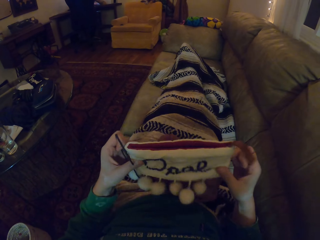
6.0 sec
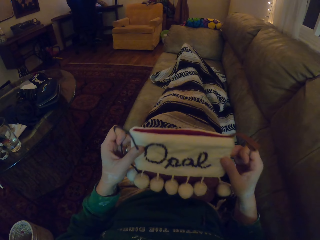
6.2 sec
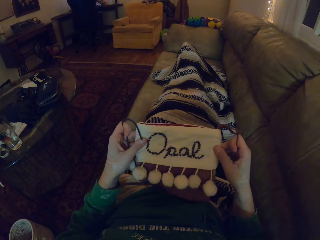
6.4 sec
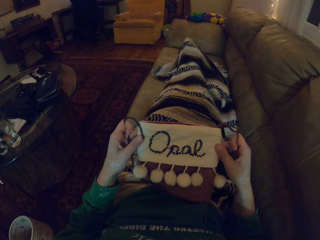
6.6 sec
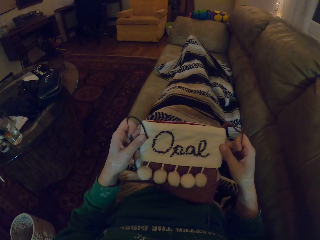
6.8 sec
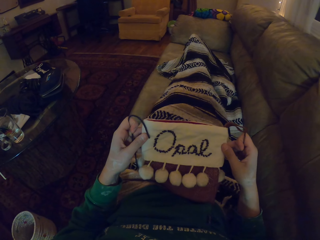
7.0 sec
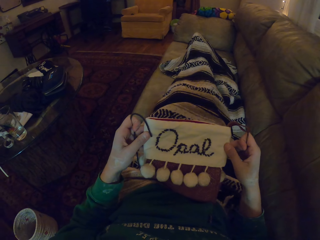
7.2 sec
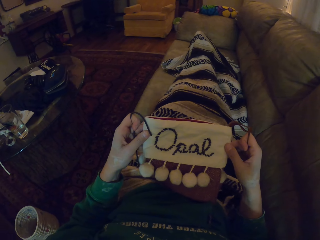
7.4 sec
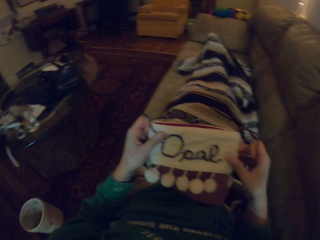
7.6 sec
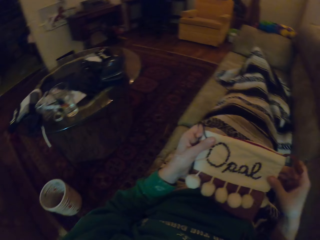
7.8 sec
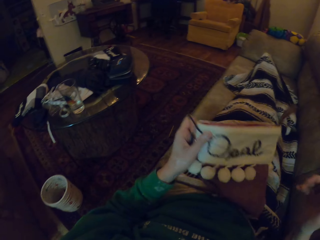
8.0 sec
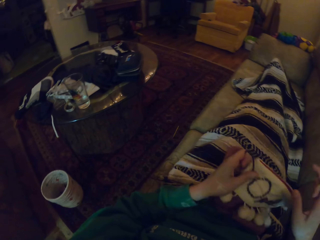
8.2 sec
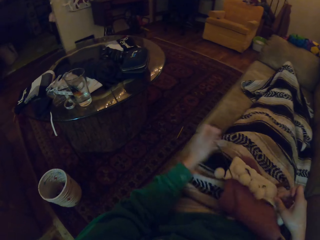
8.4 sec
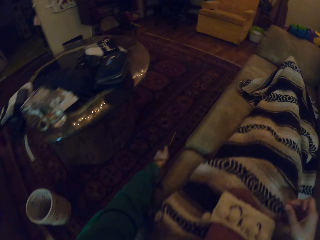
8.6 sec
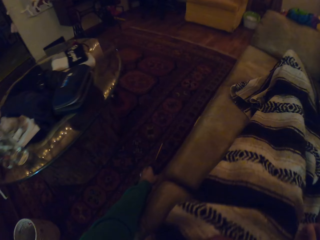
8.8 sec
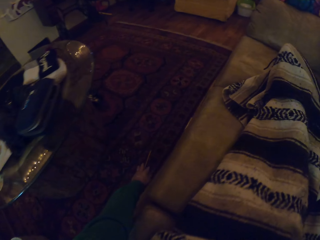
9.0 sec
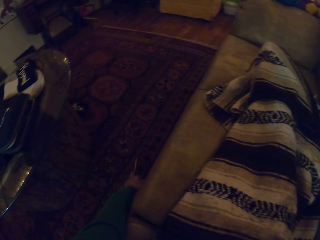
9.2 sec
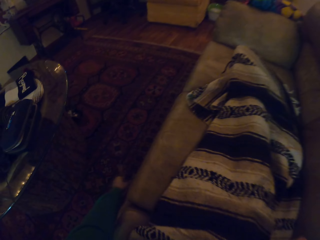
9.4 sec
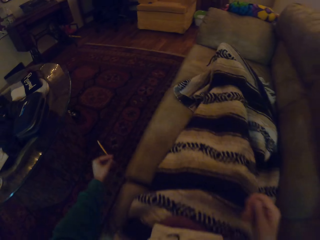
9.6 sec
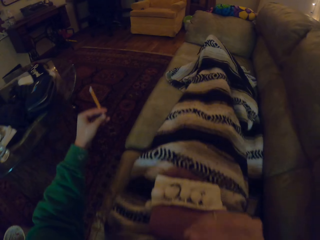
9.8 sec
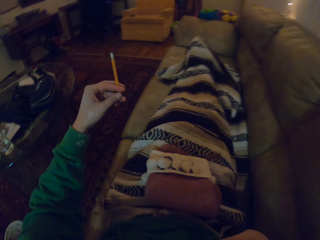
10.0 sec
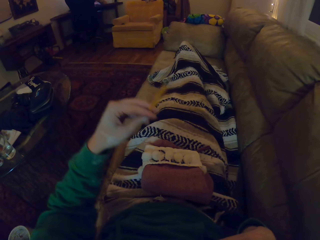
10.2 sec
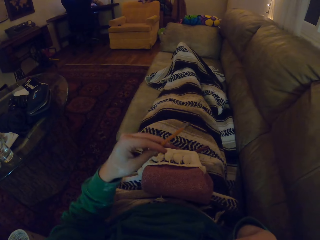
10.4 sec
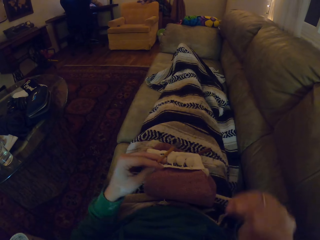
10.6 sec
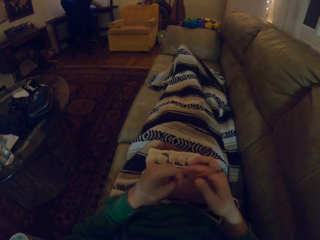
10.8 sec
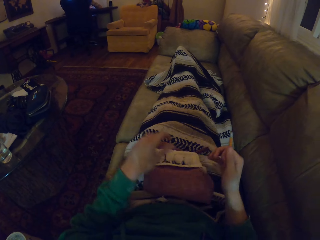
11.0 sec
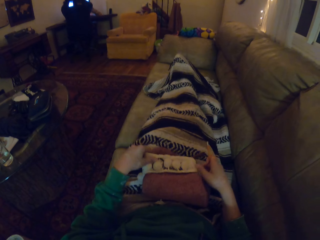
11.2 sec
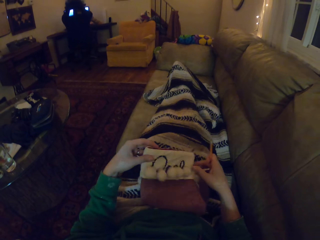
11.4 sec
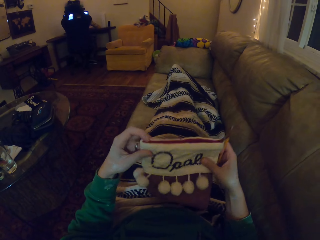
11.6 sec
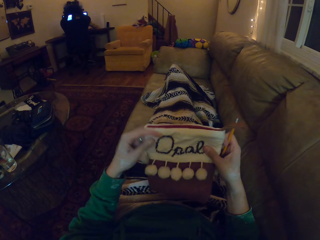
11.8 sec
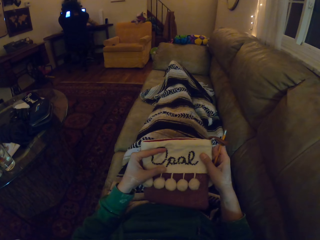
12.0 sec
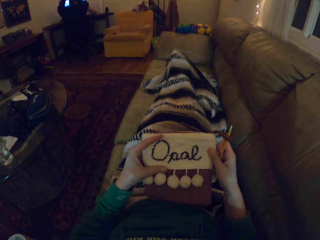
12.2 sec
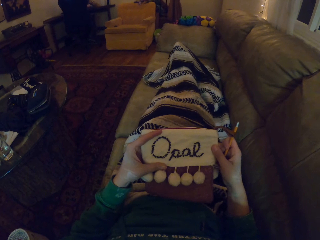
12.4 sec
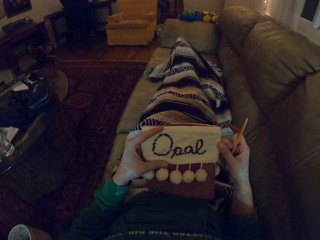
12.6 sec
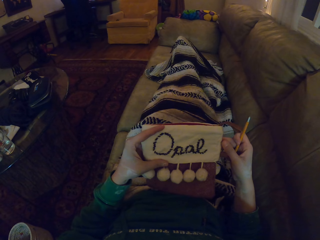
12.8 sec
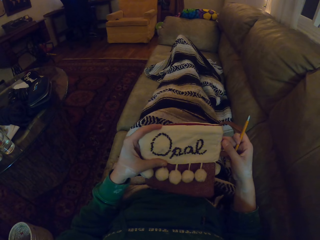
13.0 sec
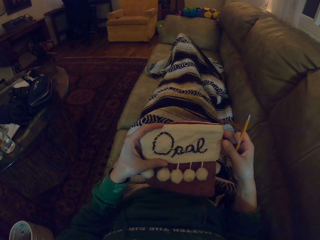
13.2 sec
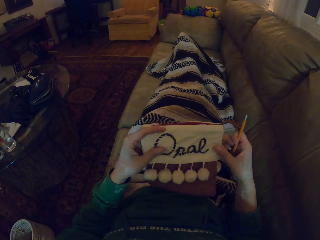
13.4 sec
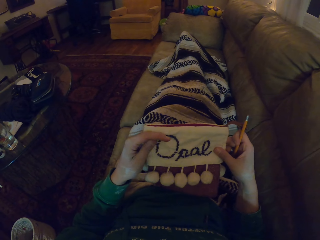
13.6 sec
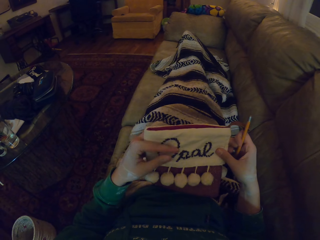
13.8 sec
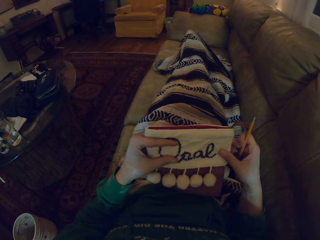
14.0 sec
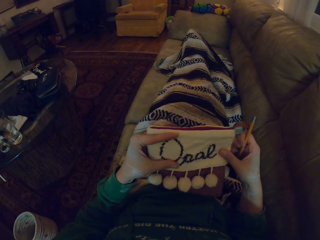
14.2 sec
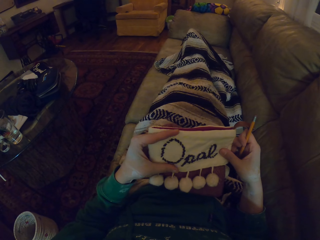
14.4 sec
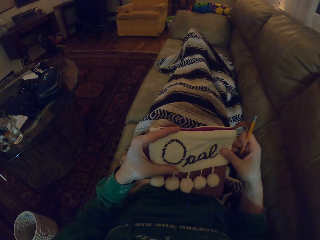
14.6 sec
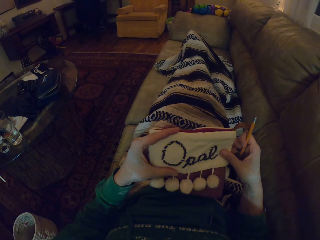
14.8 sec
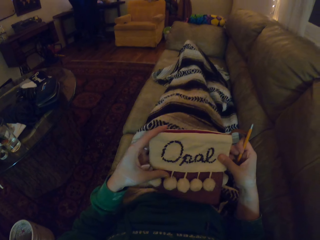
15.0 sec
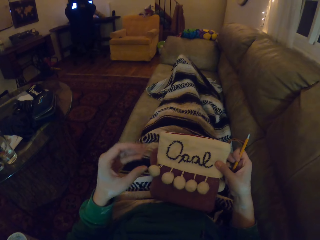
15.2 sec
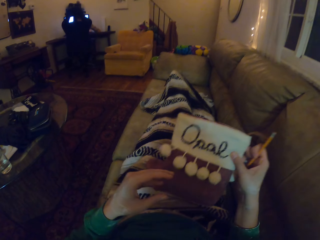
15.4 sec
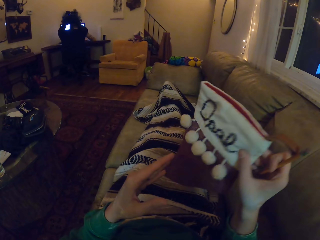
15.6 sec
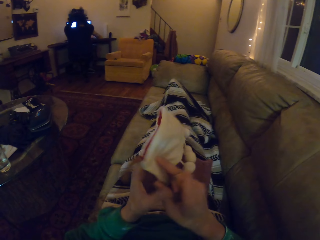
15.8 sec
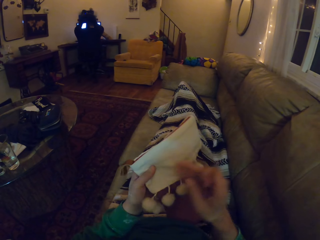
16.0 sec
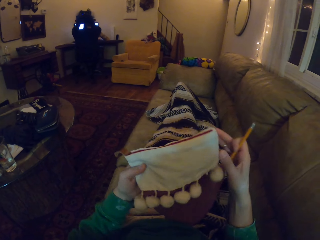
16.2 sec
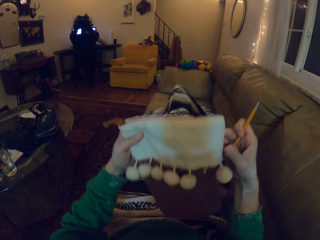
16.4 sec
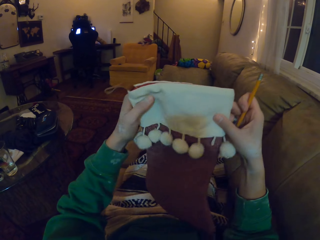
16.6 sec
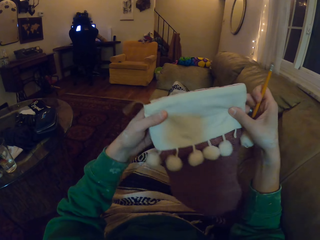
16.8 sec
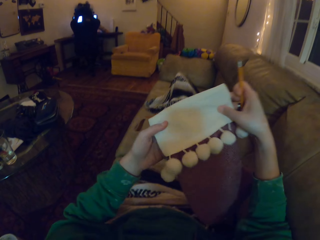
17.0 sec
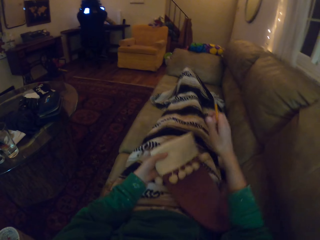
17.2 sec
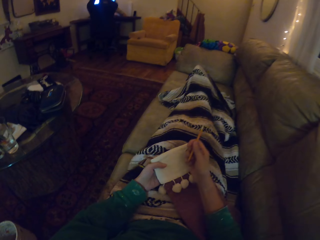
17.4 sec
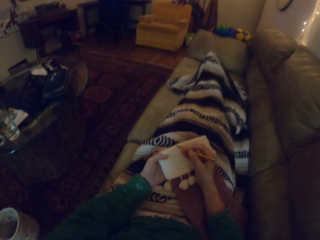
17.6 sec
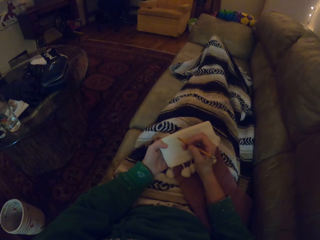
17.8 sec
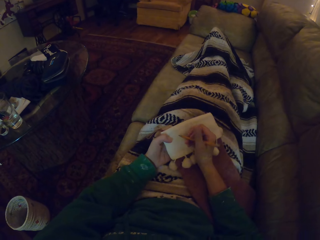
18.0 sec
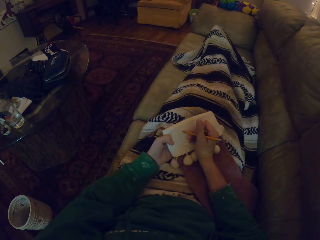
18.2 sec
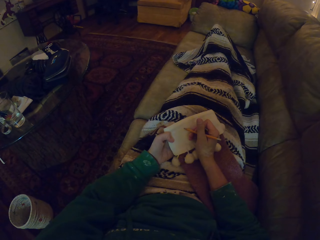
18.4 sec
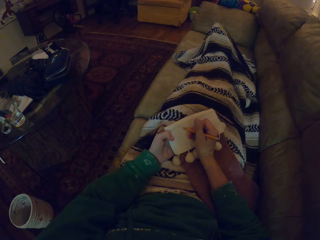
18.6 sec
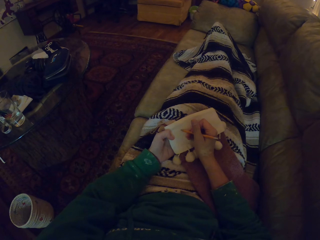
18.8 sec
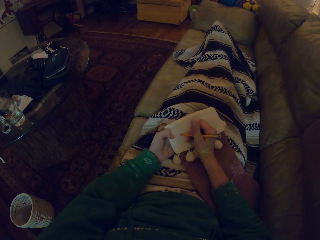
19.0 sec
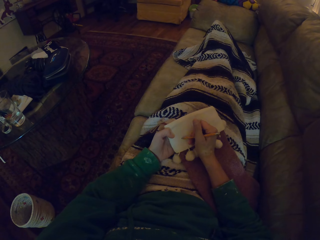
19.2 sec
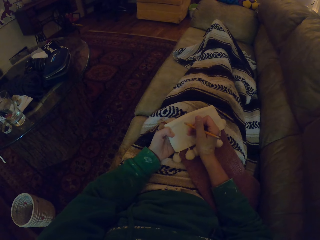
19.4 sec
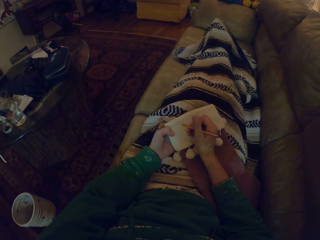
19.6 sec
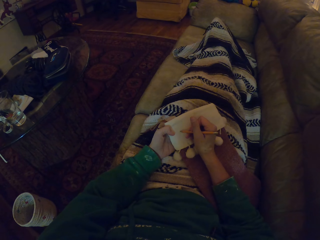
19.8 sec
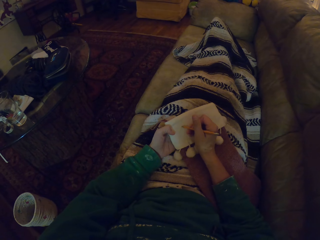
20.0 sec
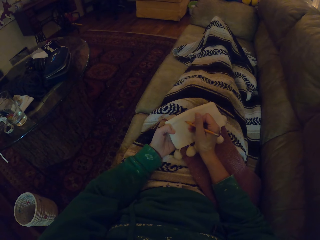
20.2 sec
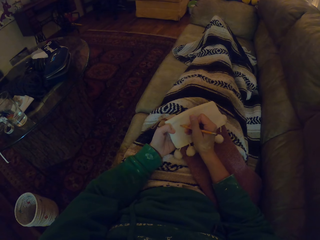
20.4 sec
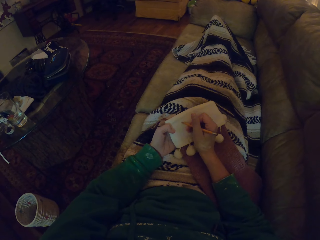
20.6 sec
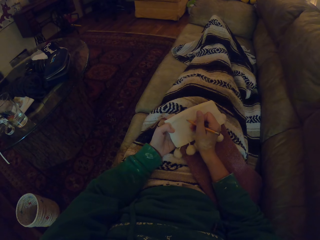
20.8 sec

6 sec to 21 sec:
The camera wearer takes a marvin hat or socks. They look at the marvin hat and drop the marvin hat. They take a pencil. They put the knitting needle aside. They take the pencil from the left hand. They take the marvin hat, look at the marvin hat, and turn the marvin hat. They put the marvin hat on the laps. They draw on the marvin hat.

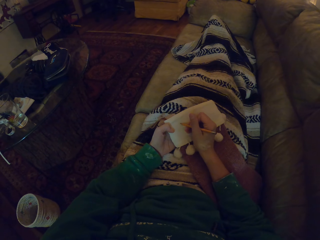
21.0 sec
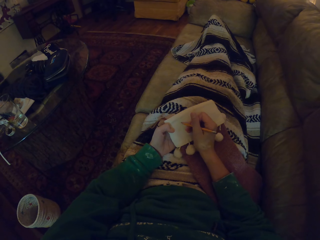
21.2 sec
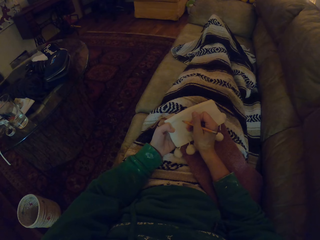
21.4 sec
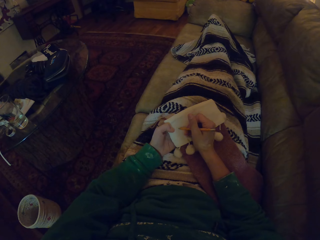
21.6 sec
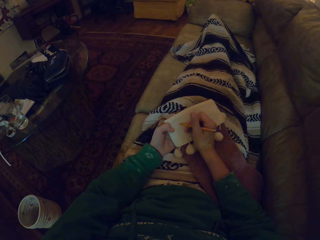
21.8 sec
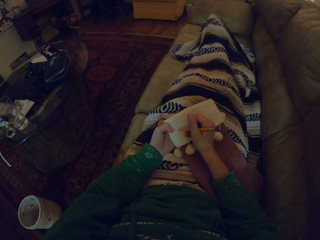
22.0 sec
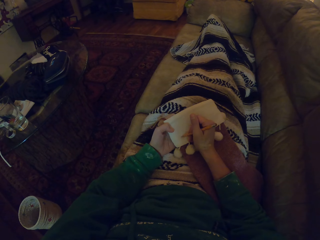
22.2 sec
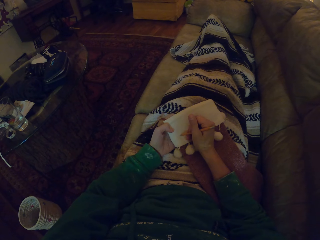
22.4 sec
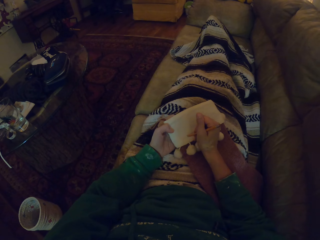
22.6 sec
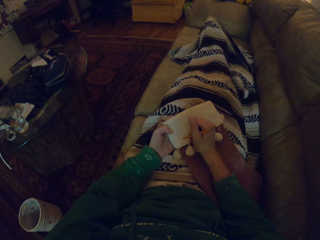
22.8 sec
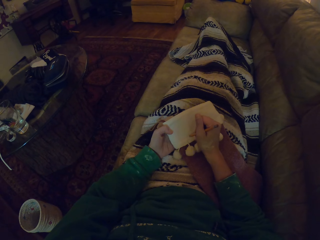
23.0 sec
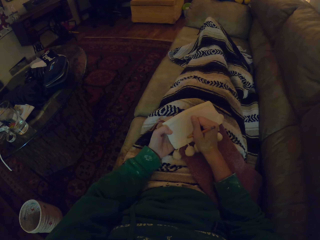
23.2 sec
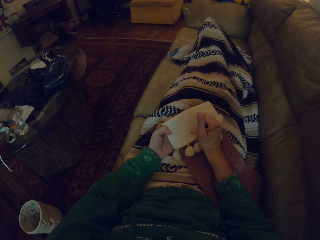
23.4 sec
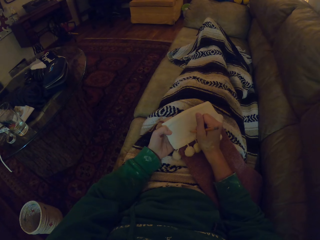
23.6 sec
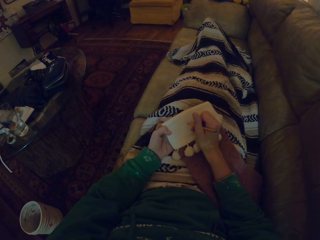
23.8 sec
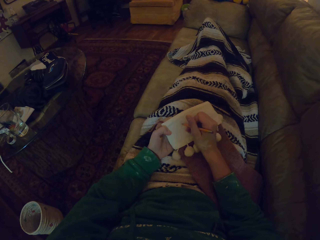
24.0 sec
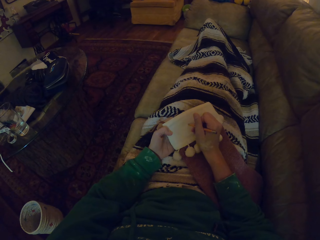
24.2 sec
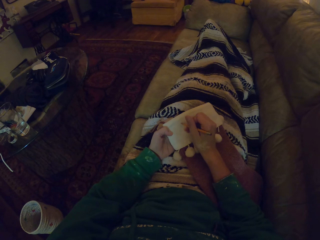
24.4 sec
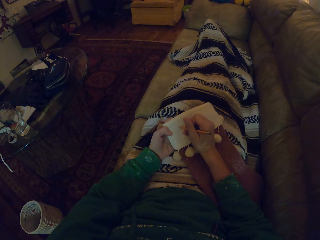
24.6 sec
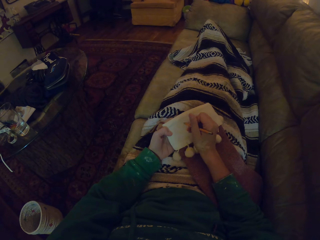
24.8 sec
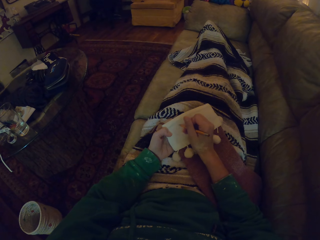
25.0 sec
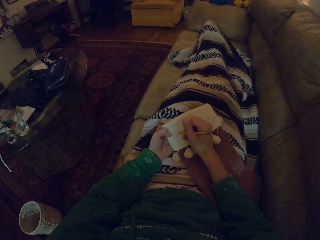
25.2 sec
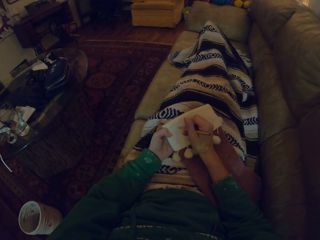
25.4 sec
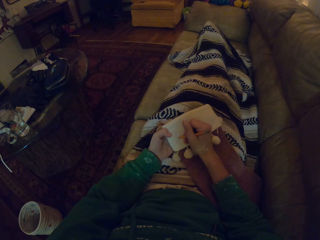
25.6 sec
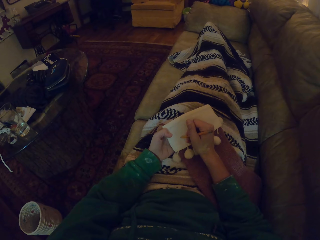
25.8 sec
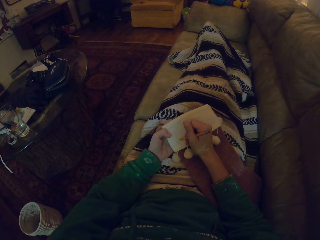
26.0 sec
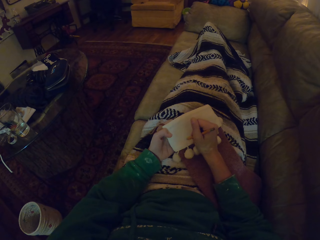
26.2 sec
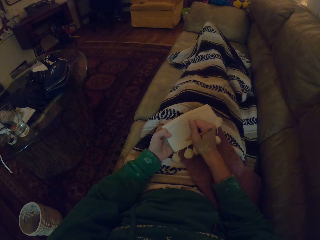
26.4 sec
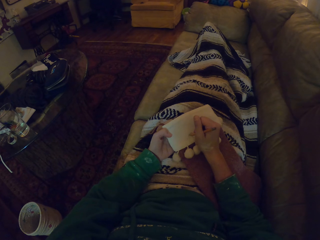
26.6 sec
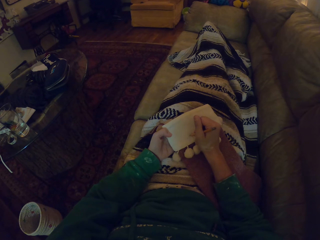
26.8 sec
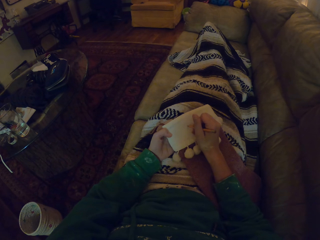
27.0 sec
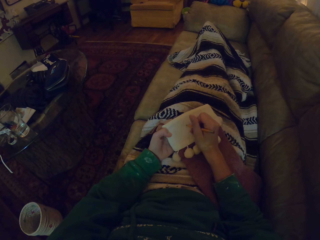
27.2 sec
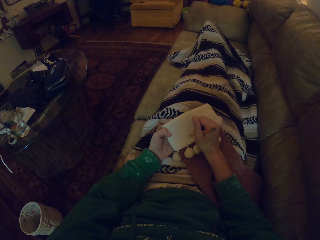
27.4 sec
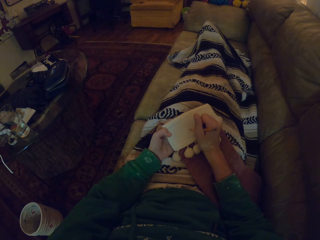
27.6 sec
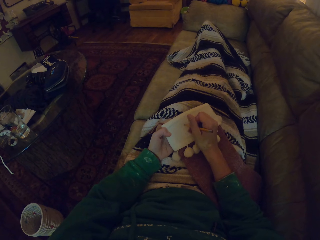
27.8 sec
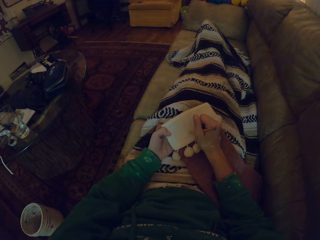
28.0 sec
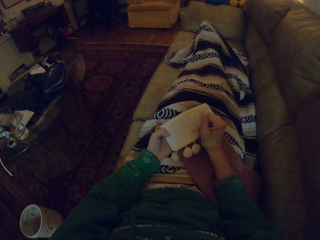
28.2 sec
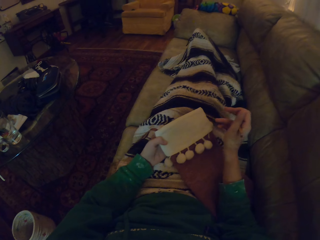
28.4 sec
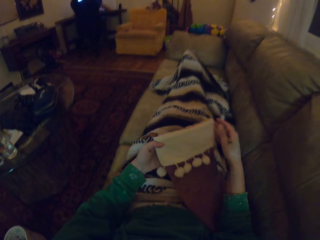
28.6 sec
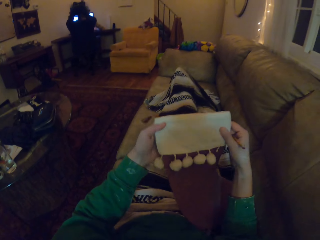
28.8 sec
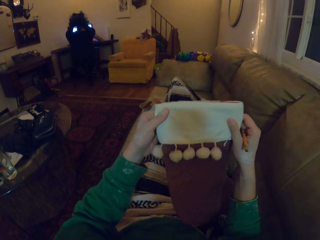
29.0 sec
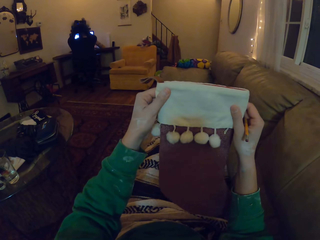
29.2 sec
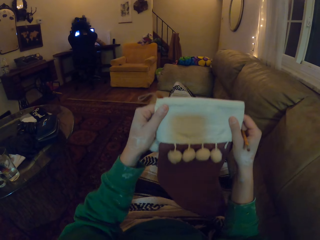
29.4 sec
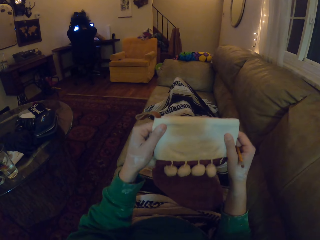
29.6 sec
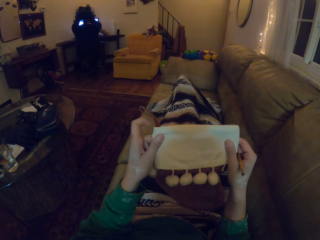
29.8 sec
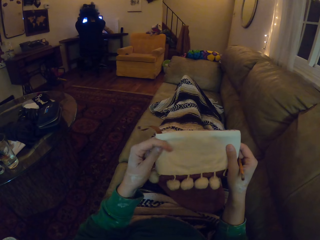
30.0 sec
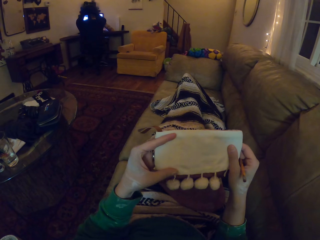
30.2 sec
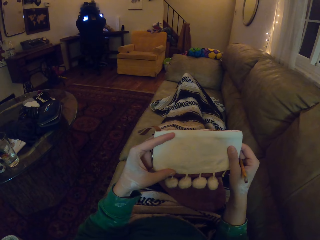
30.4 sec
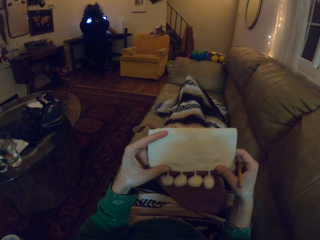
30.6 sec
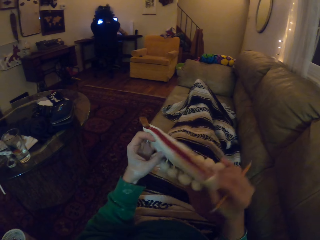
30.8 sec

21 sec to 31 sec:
The camera wearer lifts the marvin hat. They look at the marvin hat.
